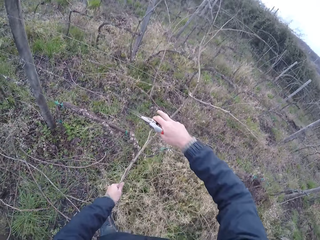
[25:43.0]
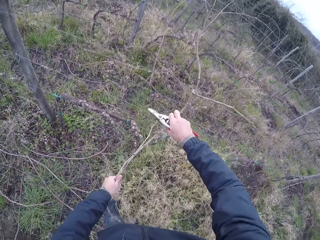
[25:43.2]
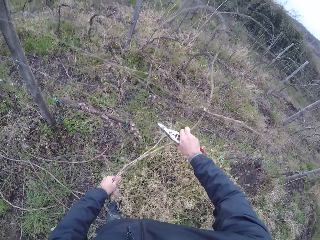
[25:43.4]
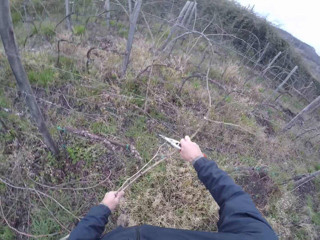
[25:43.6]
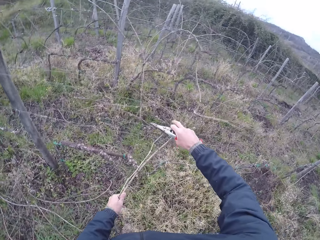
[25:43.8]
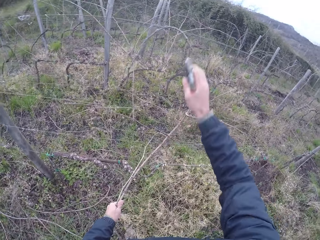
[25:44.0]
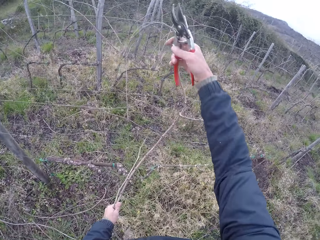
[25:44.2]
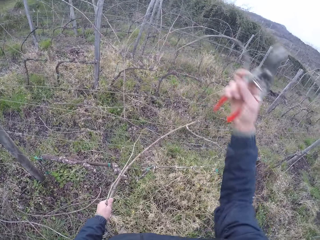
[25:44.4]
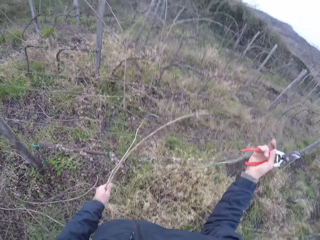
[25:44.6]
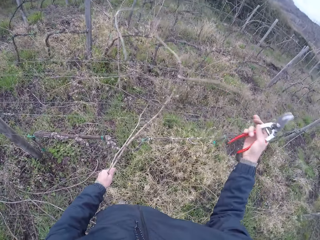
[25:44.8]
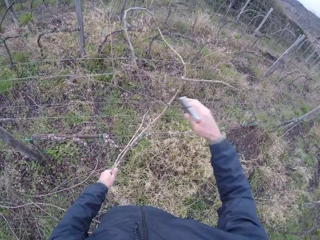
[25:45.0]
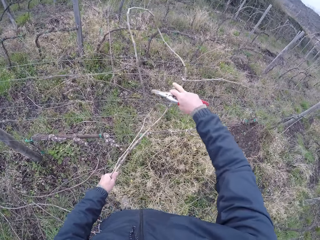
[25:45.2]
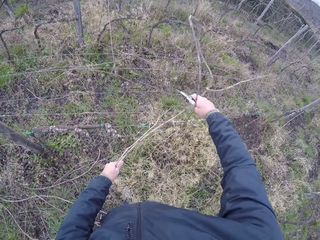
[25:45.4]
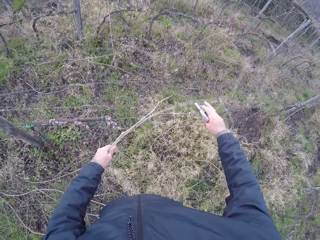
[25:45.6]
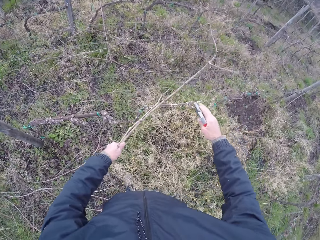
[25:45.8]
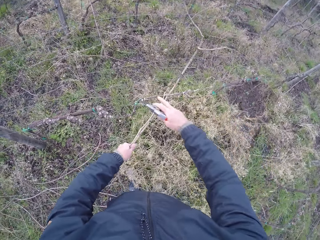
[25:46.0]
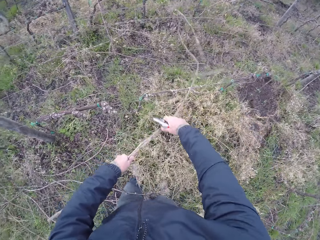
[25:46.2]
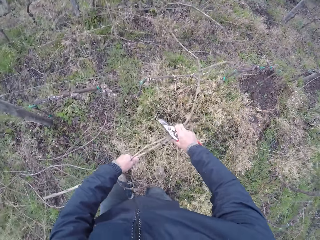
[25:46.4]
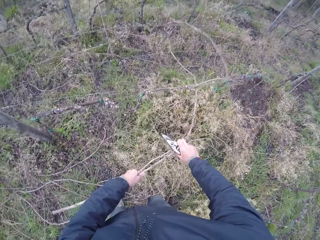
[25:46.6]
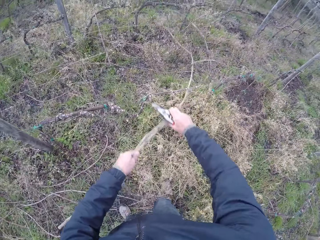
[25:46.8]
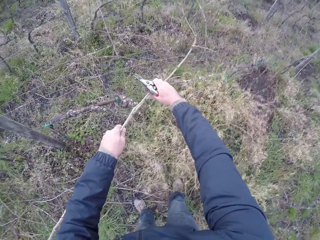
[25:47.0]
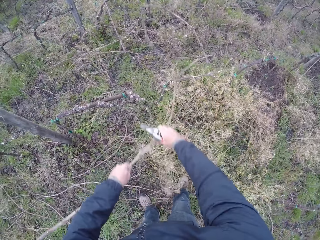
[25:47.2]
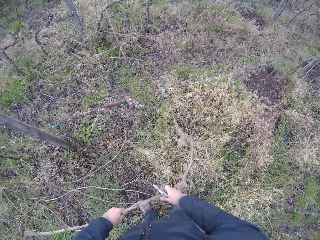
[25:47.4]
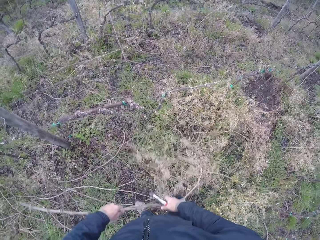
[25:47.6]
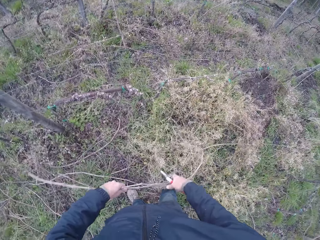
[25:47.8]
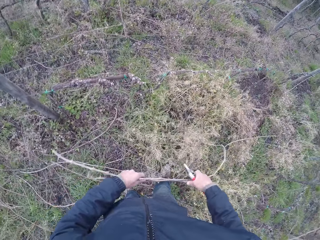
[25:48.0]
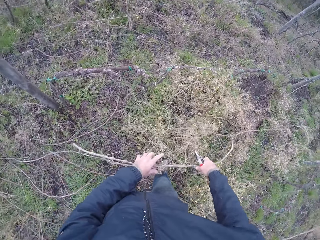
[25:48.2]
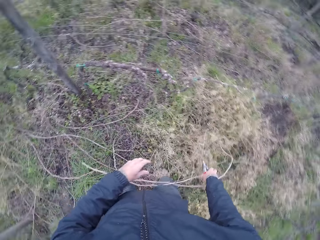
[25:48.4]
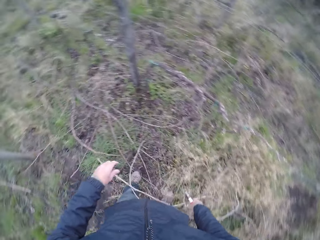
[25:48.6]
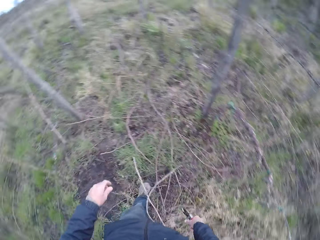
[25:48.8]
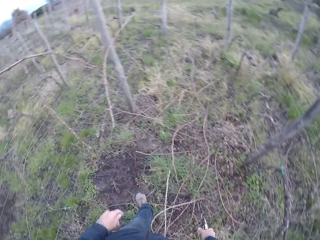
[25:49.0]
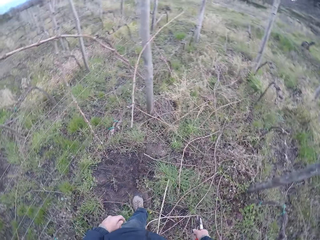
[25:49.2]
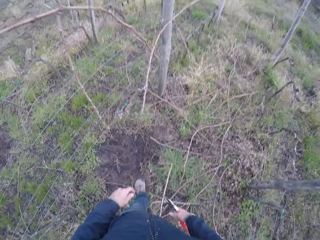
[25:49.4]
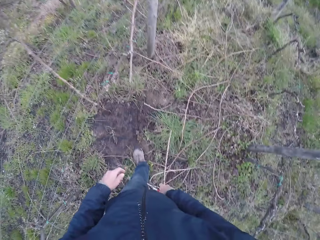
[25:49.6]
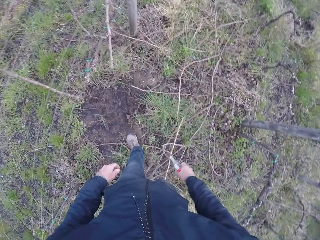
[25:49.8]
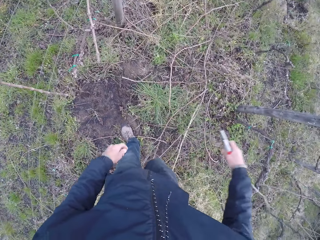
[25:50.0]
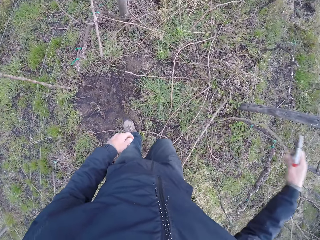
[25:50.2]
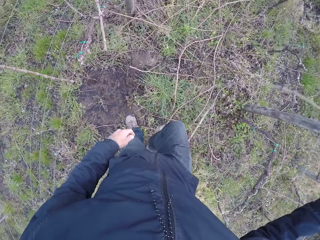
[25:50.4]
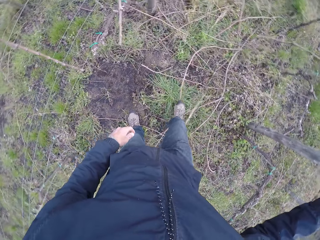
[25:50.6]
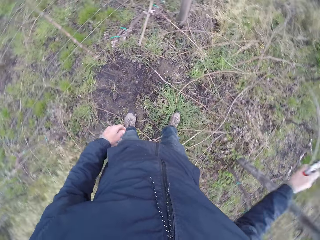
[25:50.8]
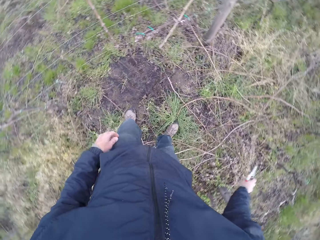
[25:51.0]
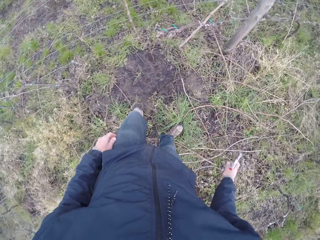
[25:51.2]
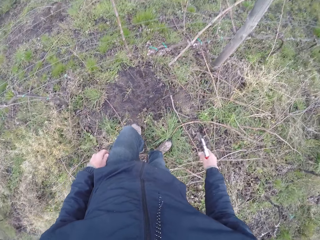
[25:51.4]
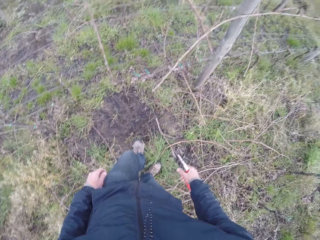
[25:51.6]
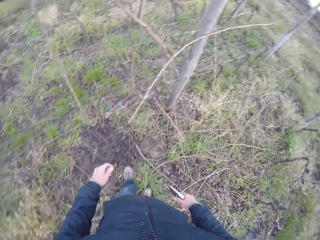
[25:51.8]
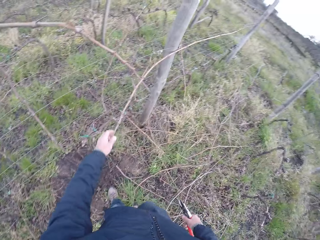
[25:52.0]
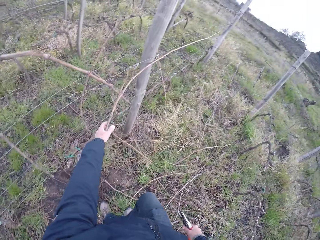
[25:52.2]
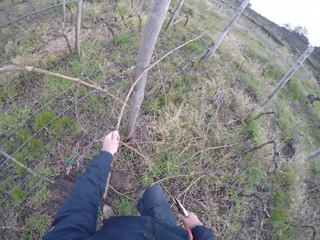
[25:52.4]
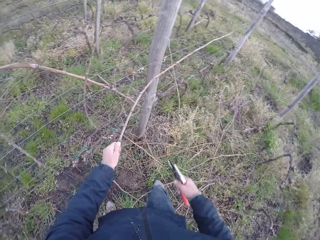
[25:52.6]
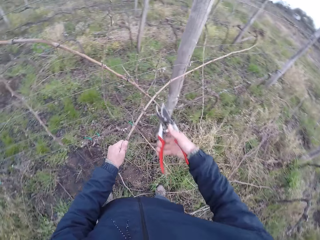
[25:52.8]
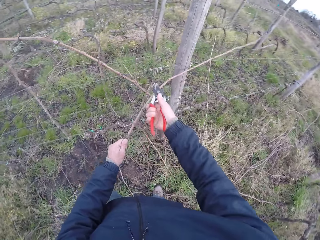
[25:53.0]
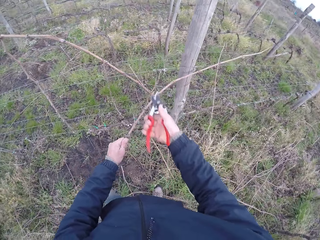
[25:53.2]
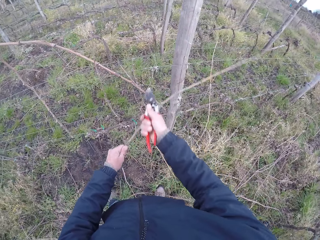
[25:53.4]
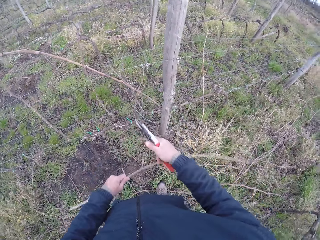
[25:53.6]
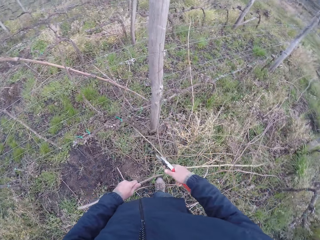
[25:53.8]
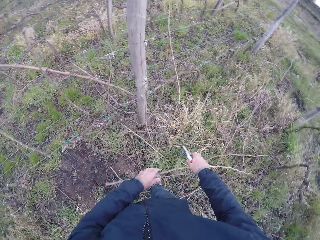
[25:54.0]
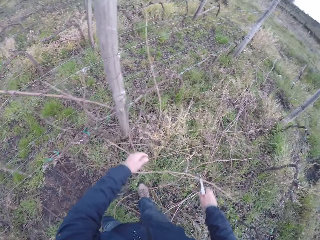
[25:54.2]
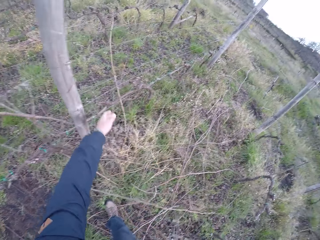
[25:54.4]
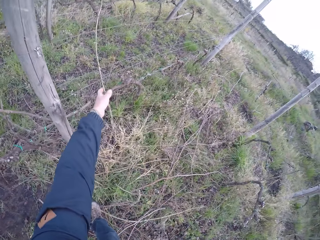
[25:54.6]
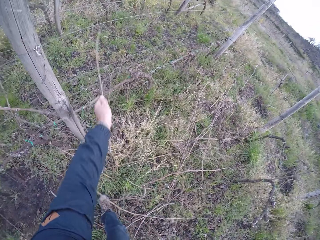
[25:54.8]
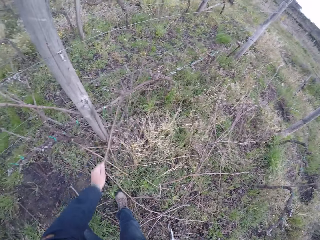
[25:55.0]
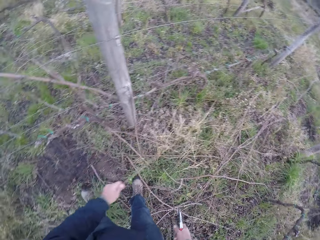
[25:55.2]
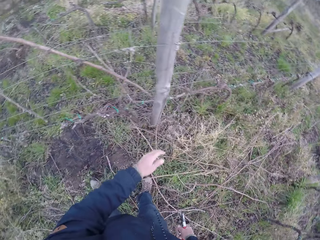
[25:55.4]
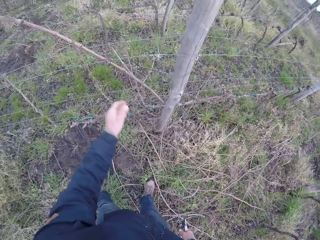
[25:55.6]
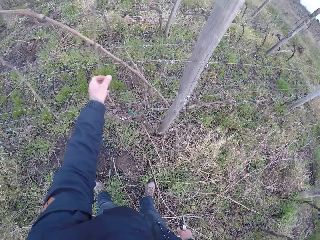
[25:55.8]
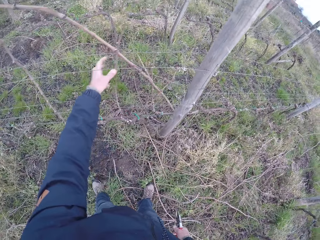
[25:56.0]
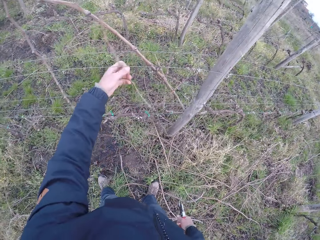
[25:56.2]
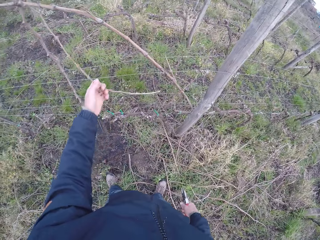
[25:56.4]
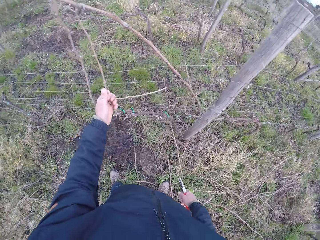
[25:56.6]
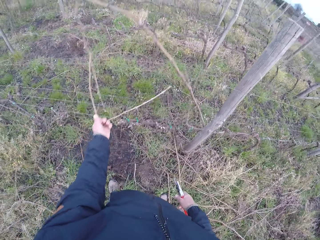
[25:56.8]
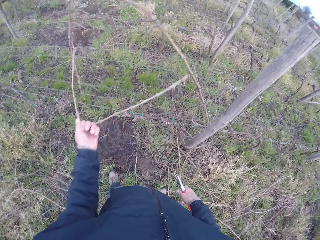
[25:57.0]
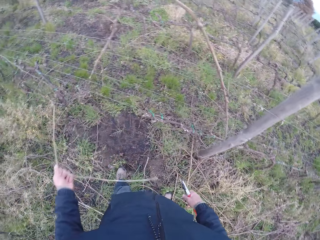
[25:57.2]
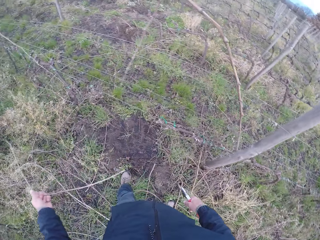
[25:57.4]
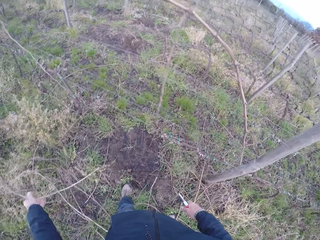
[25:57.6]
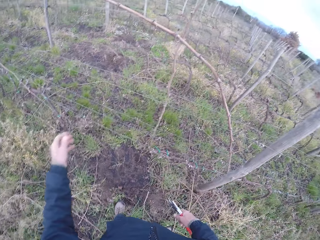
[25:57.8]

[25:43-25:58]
The camera wearer removes the twig from the barbed fence with both hands. He drops the twig from both hands on the ground. He pulls the stick from the fence. He cuts a twig with the pair of pliers or pruning shears in his right hand. He drops the twig from both hands to the ground. He removes twigs from the barbed fence with his left hand. He throws the stick on the ground. He pulls the stick from the fence.

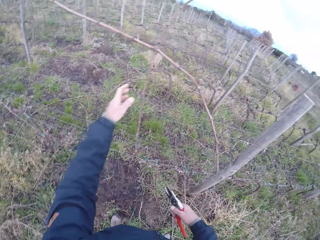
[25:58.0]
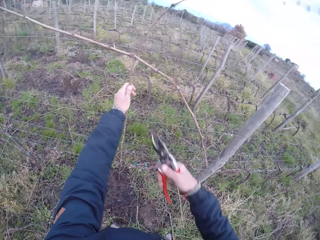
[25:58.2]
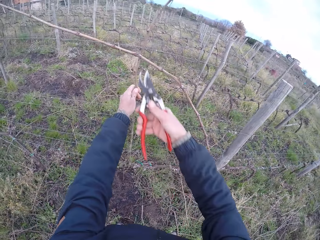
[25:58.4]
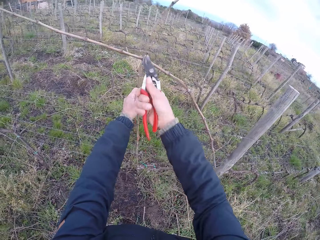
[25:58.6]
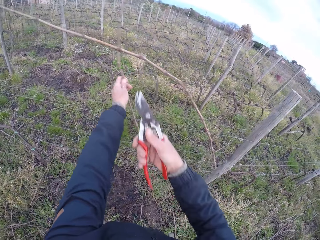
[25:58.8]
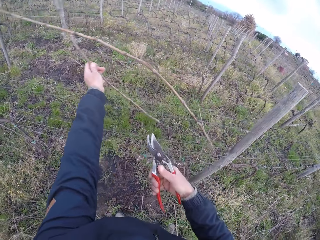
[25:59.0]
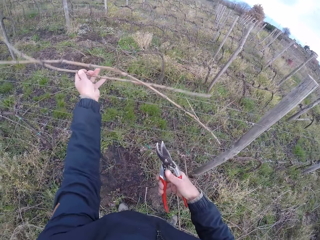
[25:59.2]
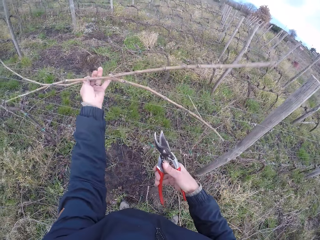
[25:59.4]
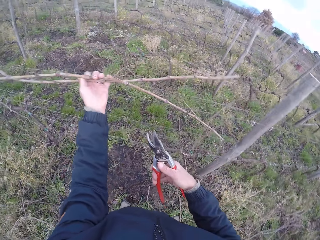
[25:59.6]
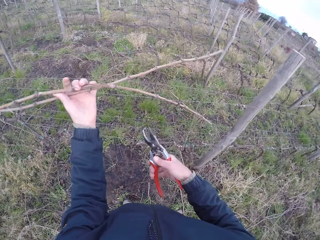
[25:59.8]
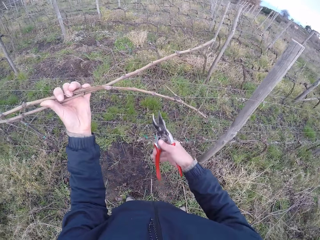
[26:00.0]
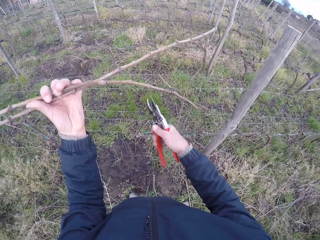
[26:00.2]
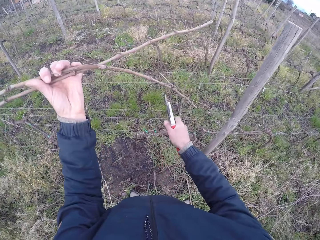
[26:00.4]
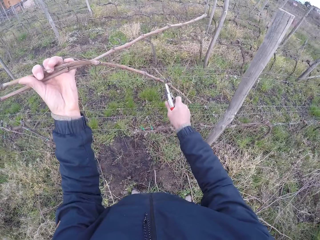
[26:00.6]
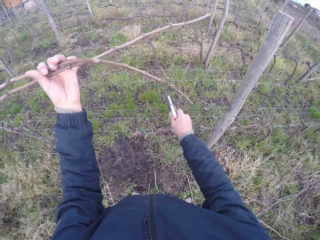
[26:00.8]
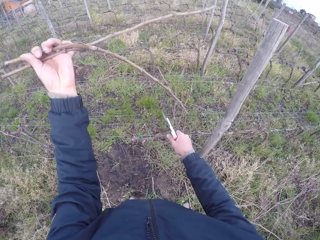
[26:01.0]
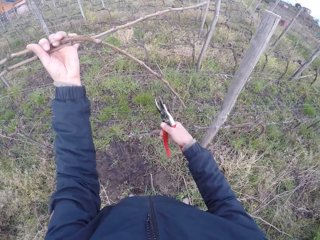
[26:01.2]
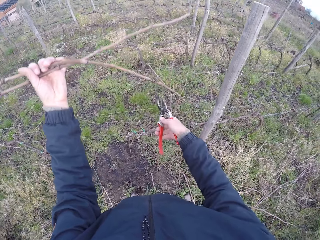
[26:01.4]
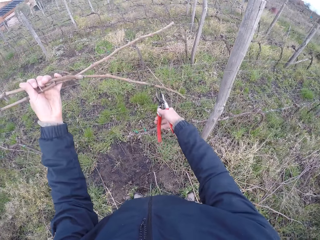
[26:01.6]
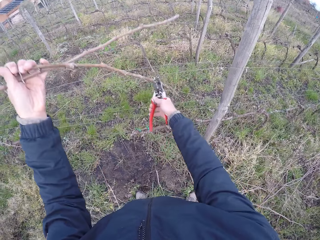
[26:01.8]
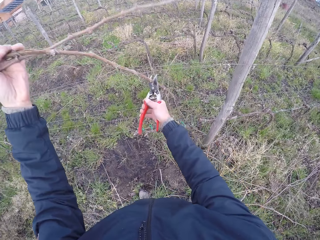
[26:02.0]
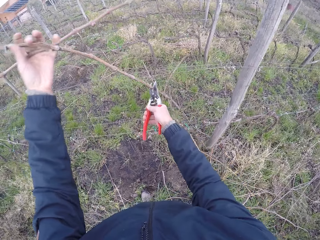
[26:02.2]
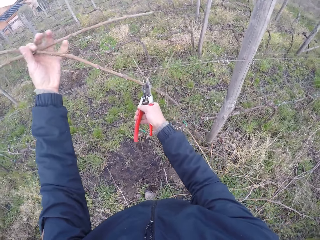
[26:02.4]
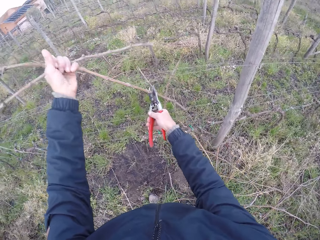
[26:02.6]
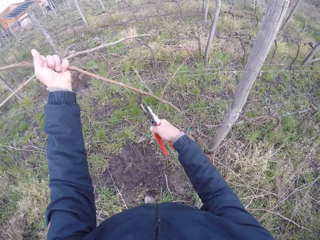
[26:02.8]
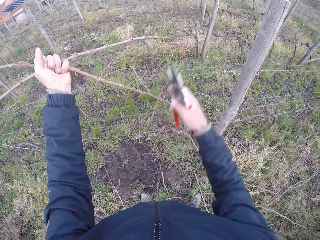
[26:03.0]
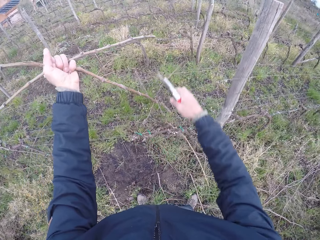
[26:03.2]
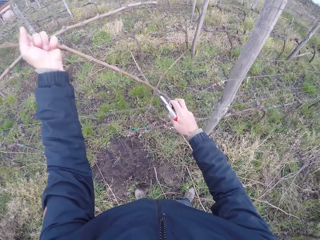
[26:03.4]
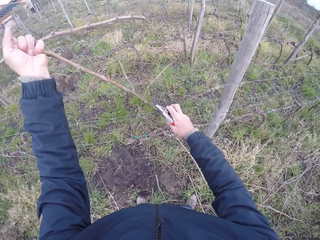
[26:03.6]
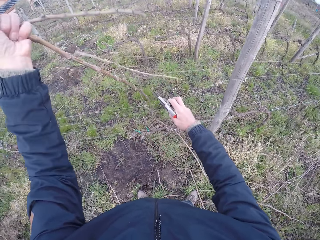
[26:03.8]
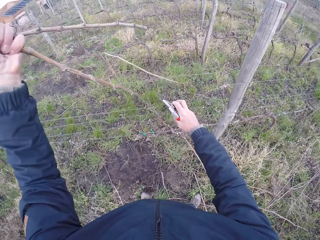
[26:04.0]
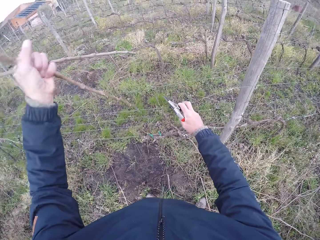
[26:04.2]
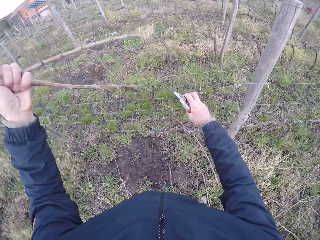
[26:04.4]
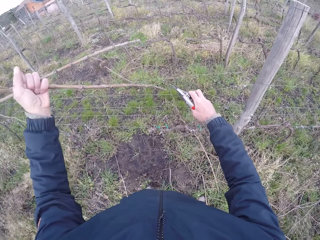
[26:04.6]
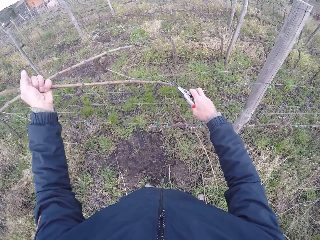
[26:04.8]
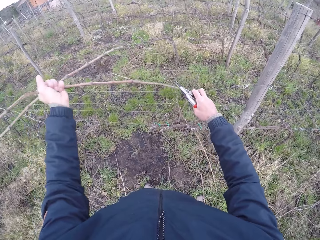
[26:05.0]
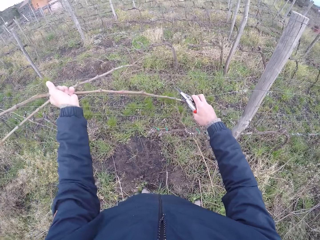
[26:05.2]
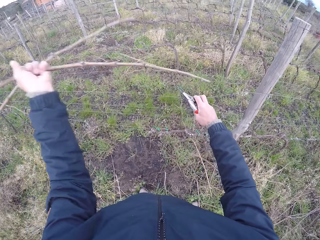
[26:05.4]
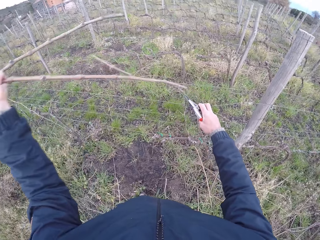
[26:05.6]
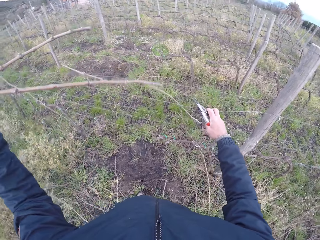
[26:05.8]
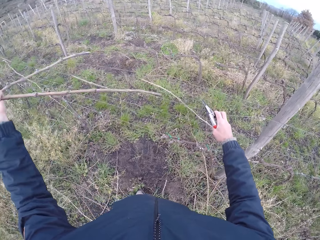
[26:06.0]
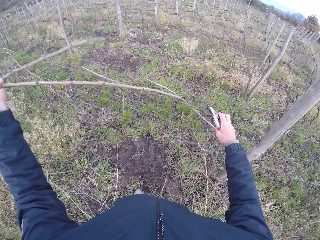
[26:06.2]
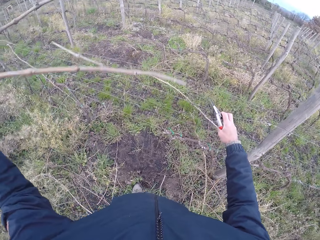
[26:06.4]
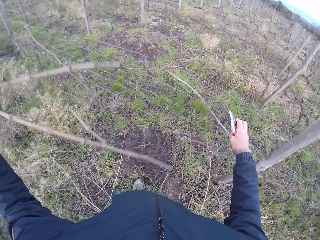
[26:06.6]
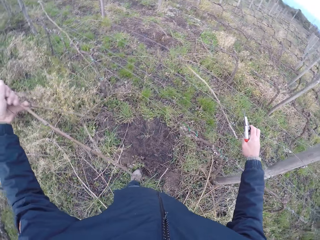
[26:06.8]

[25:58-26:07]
The camera wearer throws the stick on the ground. He cuts a twig with the pair of pliers or pruning shears in his right hand. He pulls the stick from the fence. He removes twigs from the barbed fence with his left hand. He holds the fence with his right hand.
